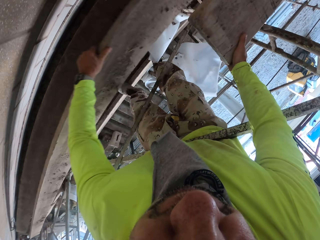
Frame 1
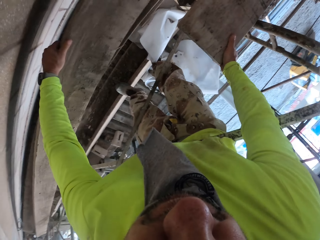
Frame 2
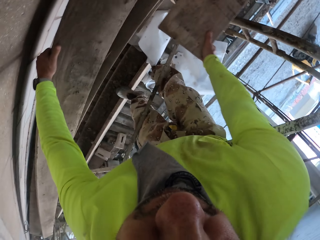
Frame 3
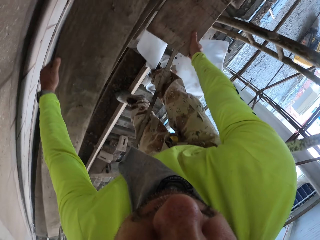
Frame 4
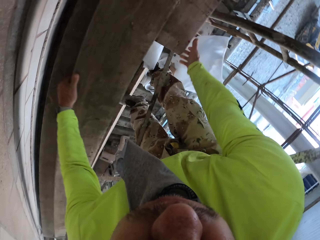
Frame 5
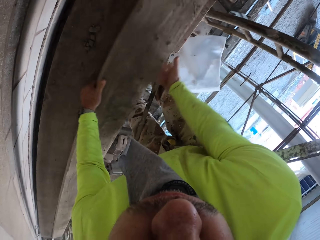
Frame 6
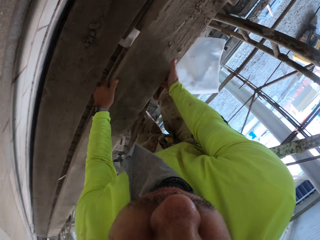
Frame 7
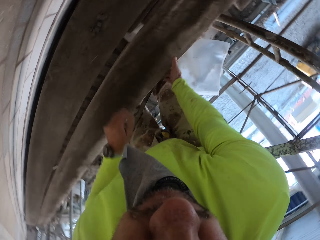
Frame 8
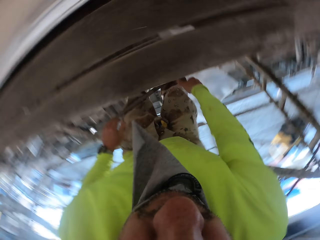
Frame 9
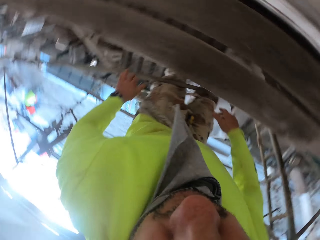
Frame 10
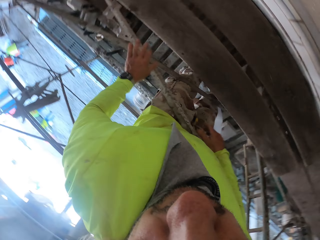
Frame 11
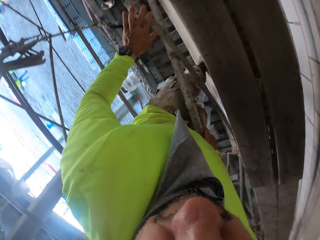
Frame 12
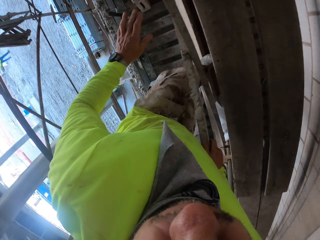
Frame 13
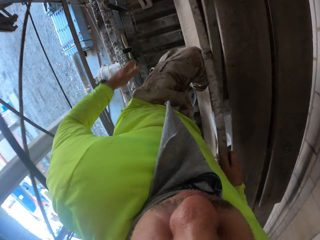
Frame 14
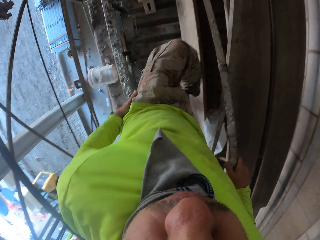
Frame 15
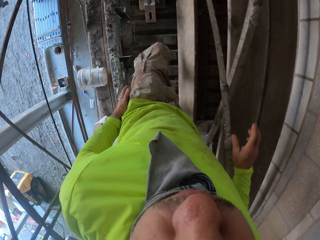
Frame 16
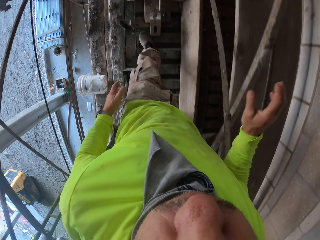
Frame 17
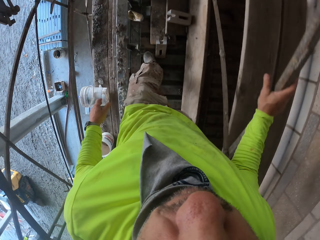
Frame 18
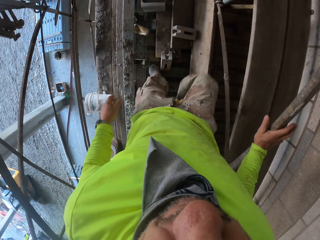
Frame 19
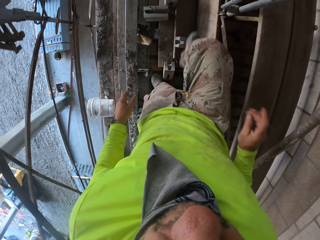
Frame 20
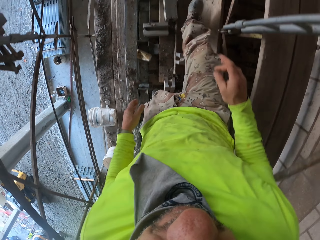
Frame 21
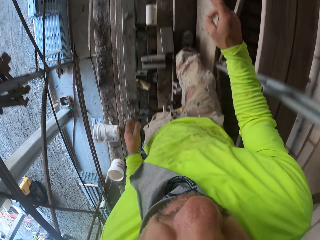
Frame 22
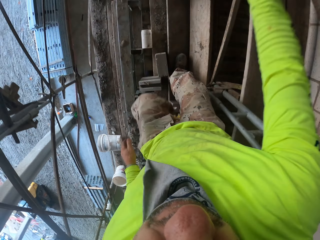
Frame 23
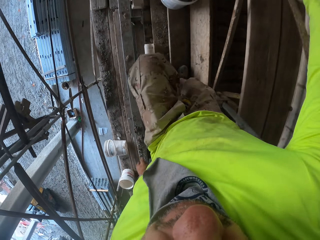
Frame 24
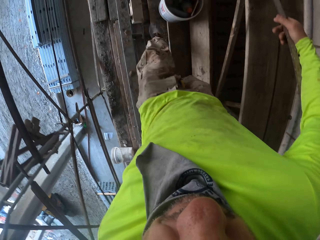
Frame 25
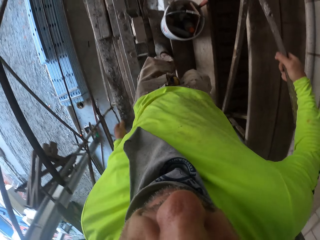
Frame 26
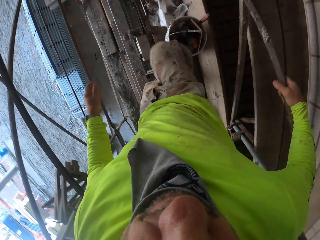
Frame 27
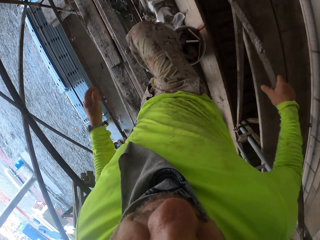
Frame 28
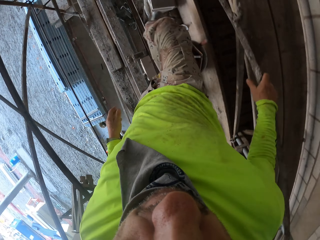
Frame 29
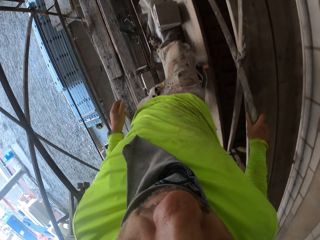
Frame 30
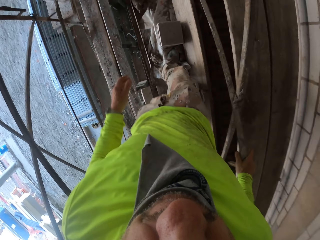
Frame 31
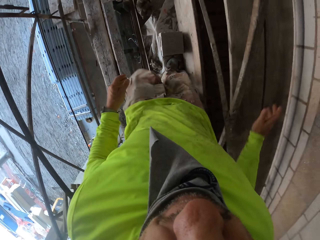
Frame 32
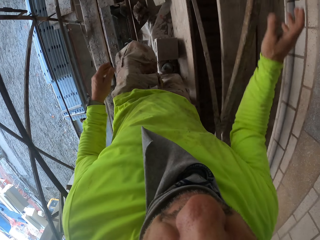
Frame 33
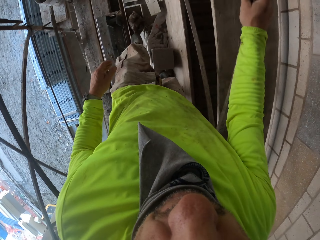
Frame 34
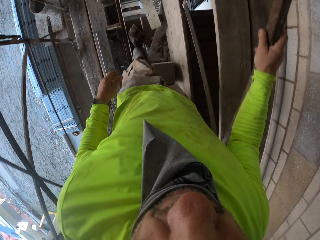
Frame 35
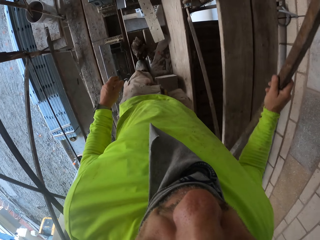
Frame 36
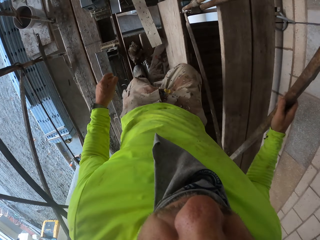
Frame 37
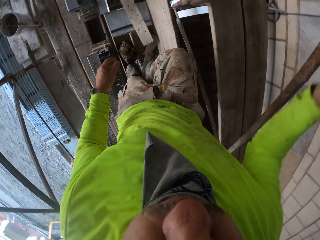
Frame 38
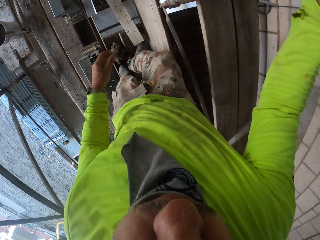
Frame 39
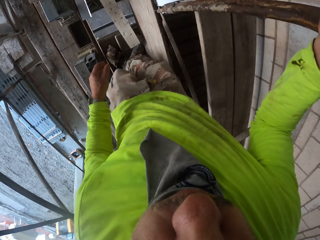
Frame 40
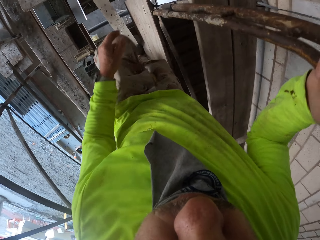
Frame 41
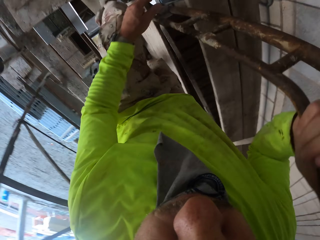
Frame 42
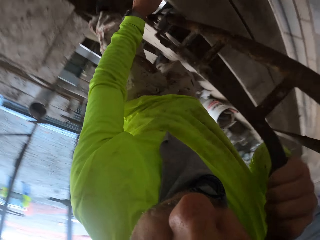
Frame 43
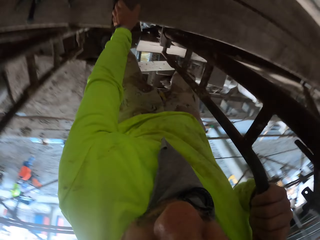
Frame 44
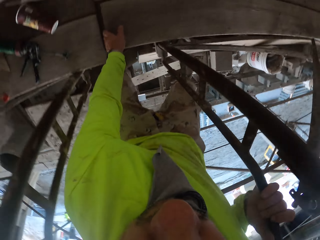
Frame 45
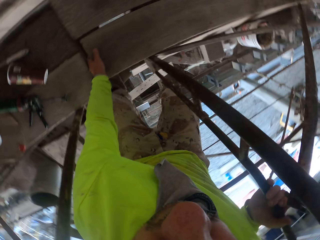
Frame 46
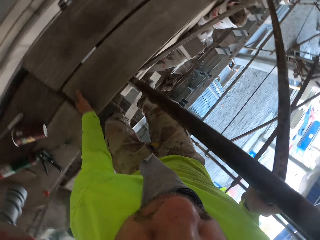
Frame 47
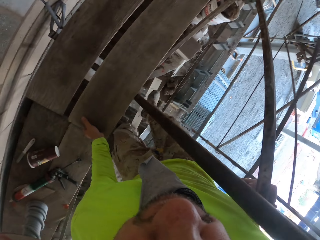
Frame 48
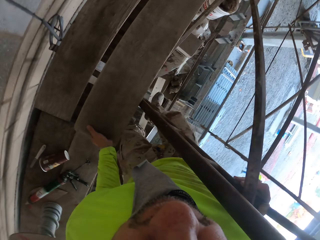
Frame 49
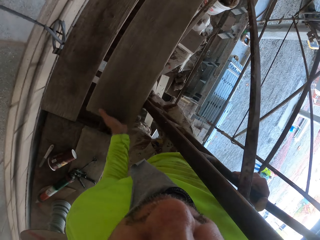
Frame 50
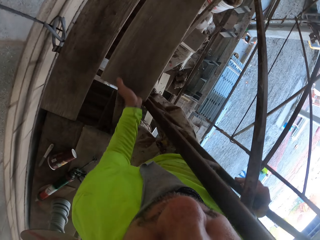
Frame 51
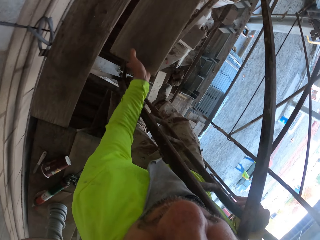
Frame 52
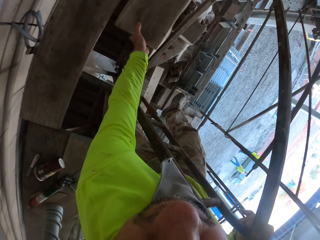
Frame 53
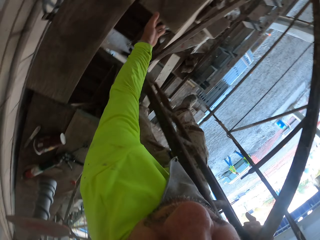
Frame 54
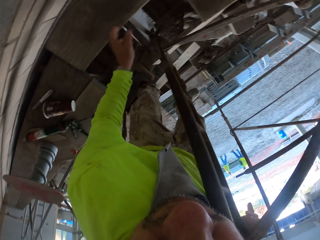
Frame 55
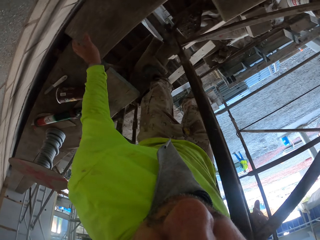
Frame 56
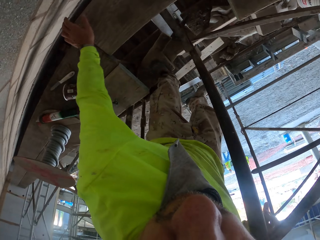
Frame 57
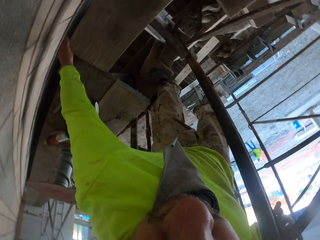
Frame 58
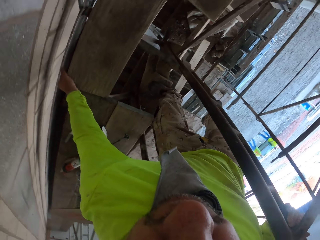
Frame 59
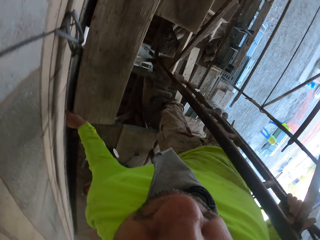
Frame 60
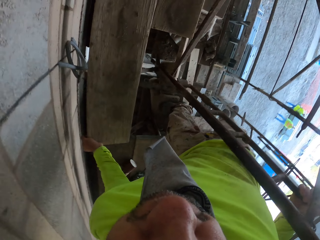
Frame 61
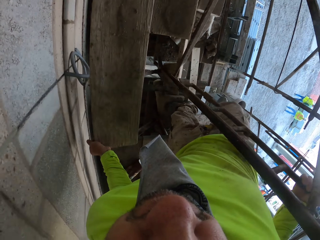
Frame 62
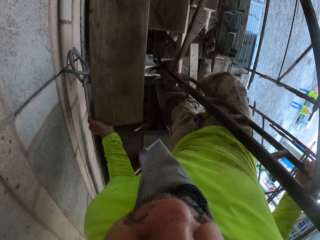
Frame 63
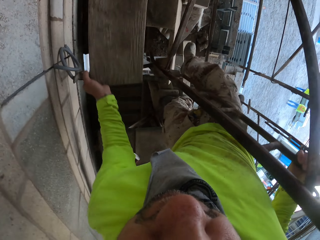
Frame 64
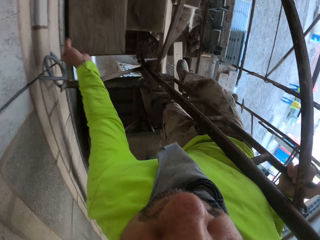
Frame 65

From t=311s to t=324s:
The camera wearer moves around the corridor. They touch the timber. They push wood.

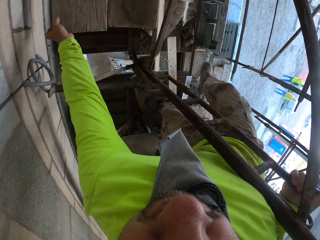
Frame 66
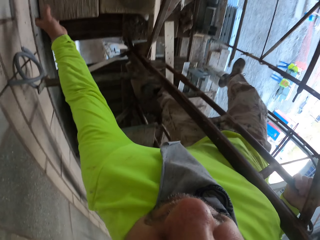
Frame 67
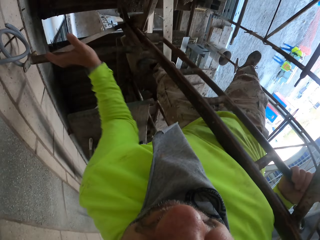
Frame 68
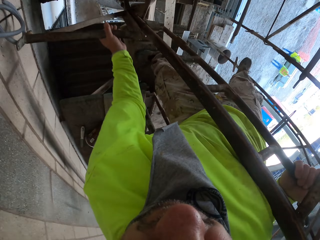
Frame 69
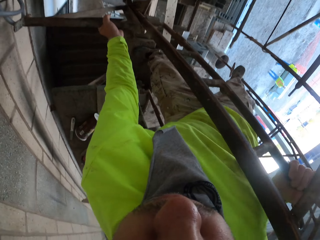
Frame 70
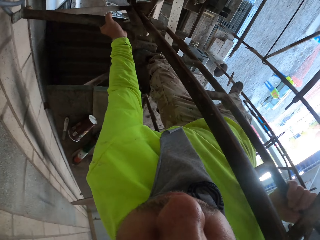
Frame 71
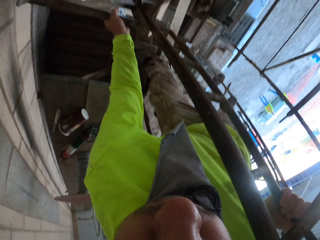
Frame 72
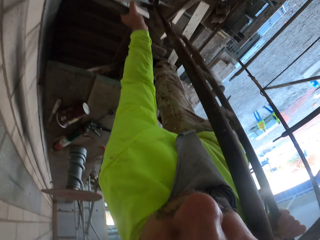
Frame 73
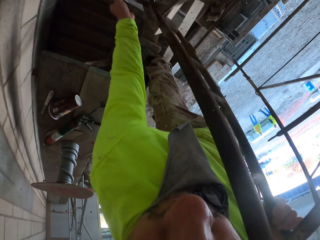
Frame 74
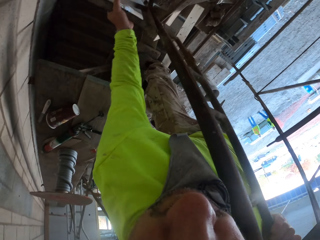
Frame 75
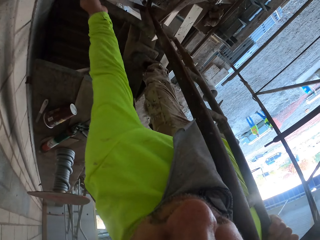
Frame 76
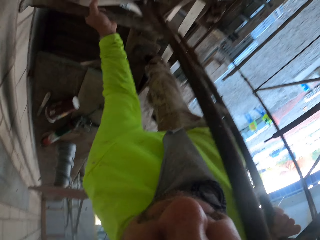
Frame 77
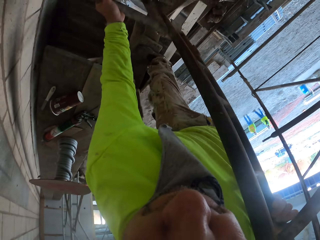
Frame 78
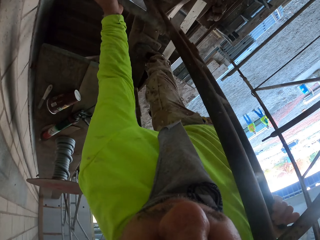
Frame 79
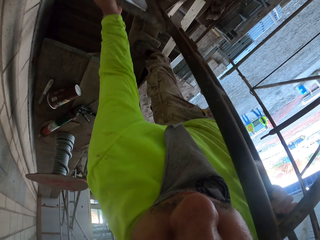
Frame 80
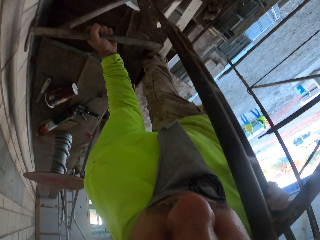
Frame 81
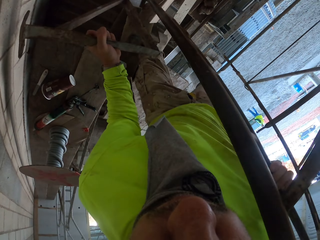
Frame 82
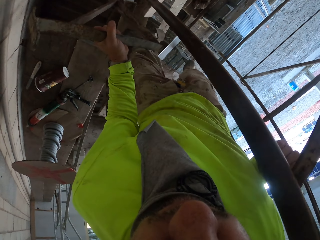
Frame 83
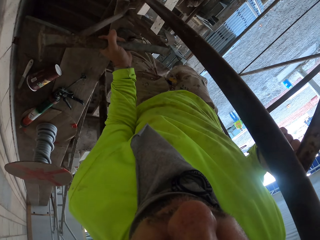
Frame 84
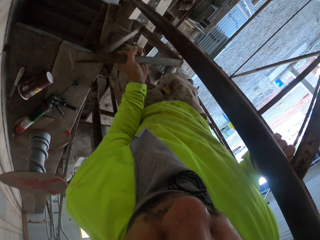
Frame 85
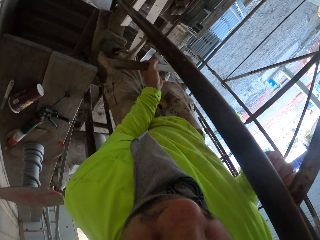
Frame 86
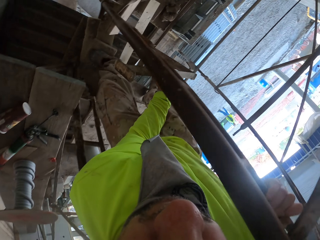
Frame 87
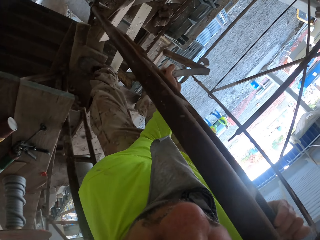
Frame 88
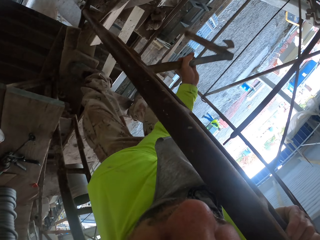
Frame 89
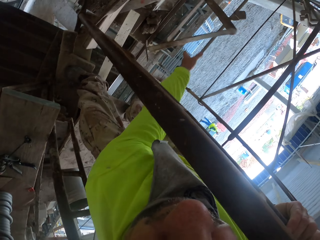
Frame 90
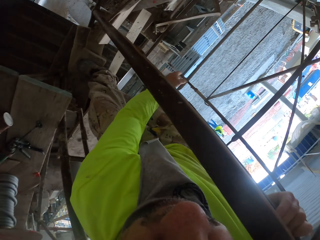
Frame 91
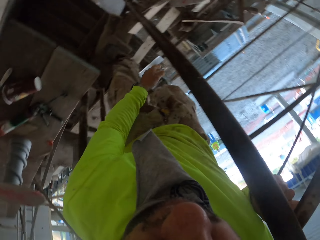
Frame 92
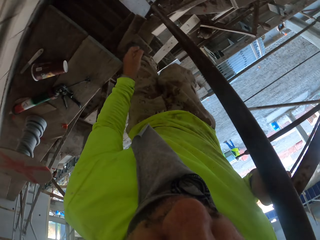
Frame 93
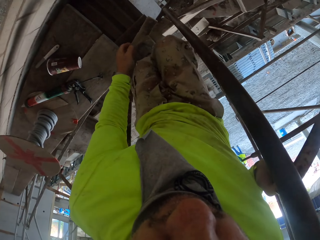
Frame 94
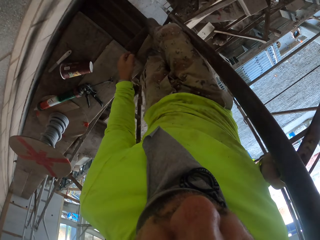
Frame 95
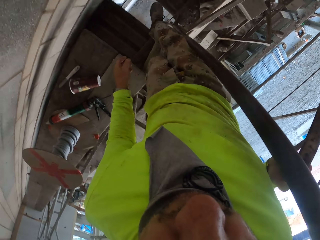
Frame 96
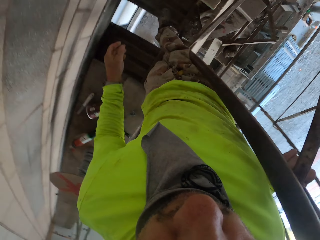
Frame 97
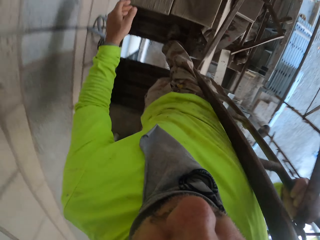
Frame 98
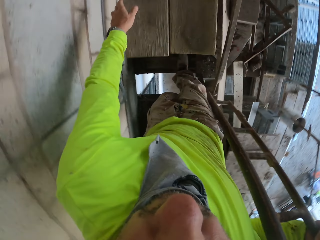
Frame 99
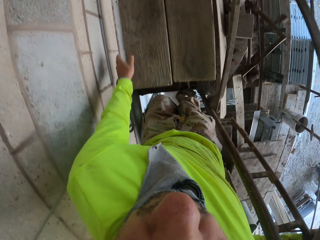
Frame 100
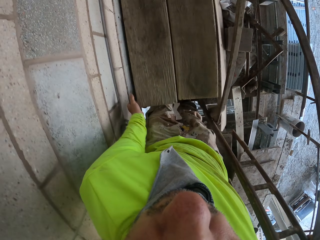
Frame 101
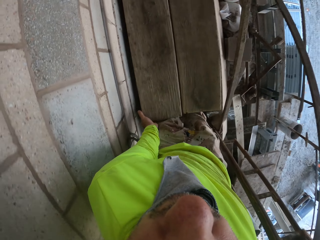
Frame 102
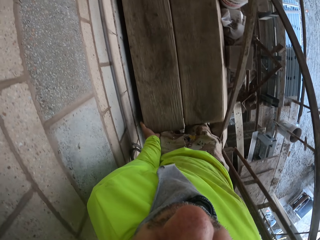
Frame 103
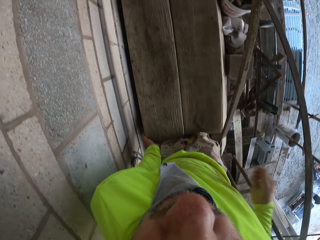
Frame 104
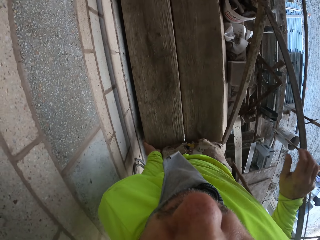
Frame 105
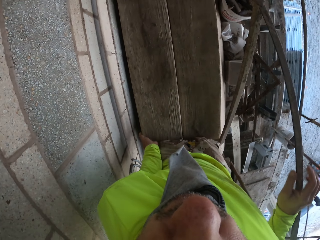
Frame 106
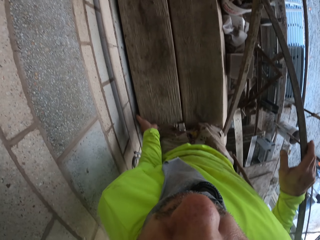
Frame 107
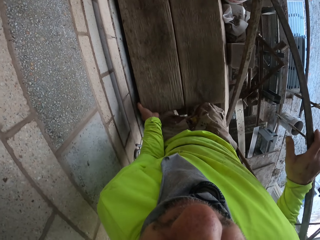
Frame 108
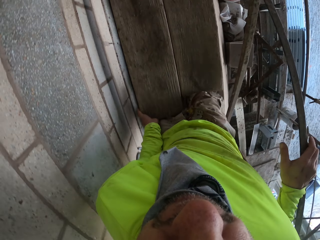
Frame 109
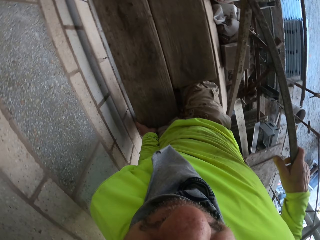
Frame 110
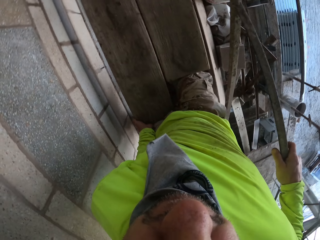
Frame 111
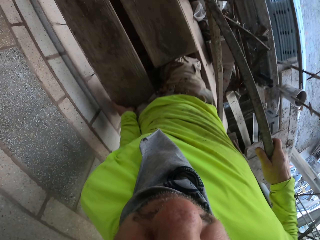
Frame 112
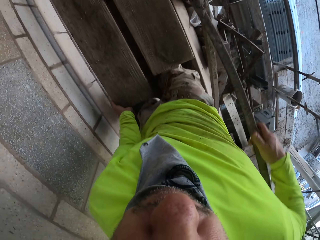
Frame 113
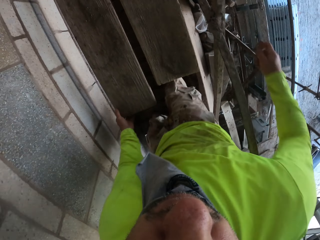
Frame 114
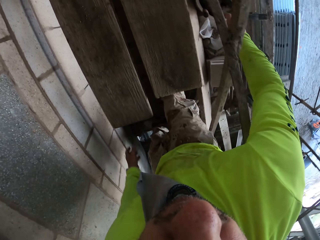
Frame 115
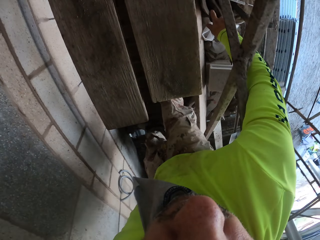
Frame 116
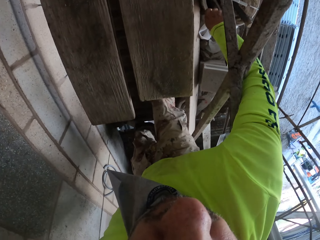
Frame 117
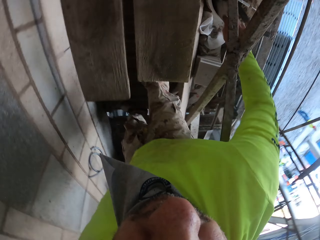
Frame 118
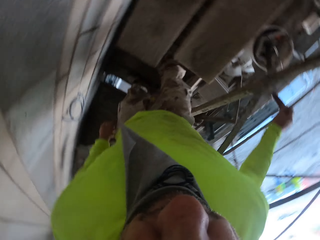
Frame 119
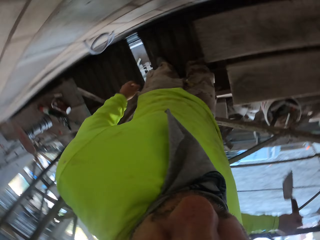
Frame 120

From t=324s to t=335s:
The camera wearer pushes wood. They remove the metal bar. They drop down the metal bar. They move around the corridor. They align the timber. They push wood. They take a concrete spatula.
